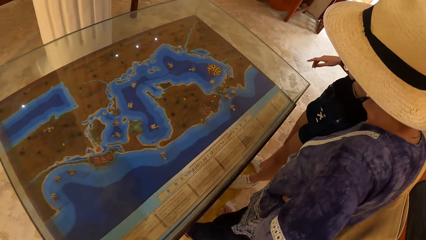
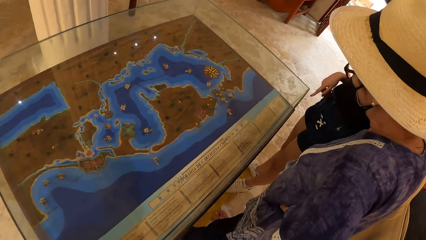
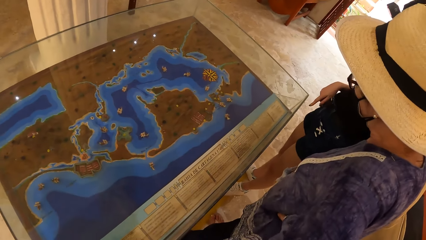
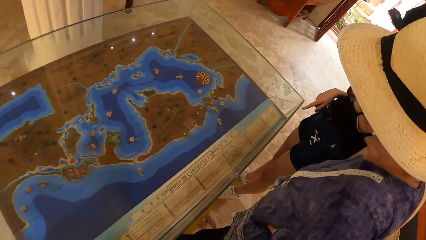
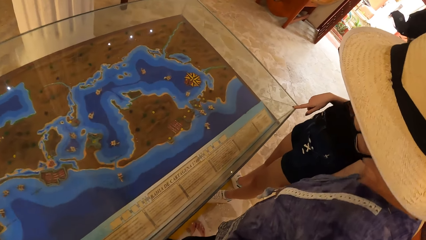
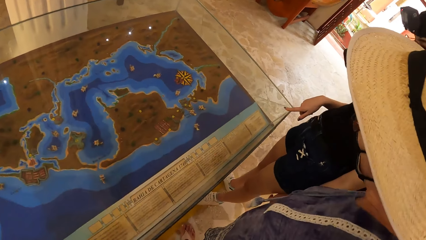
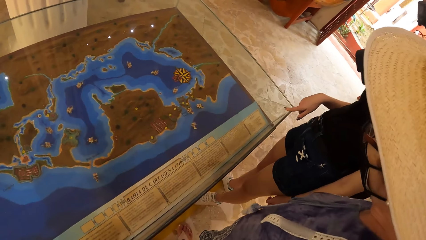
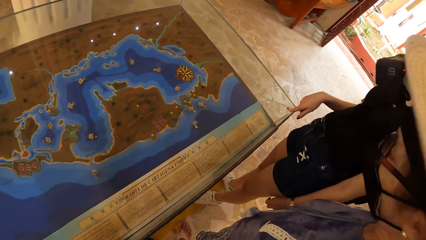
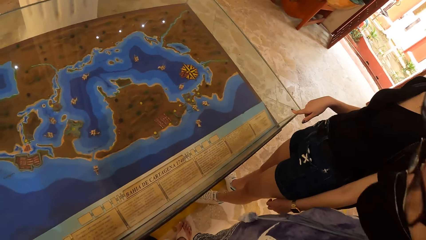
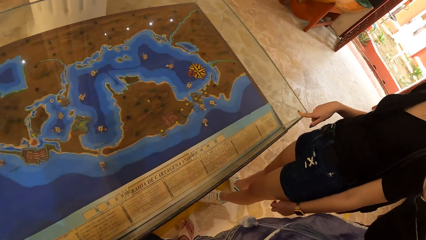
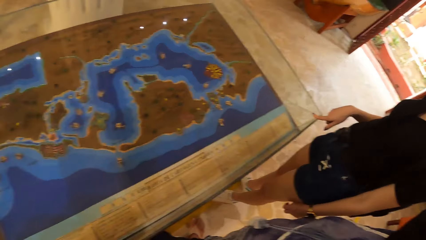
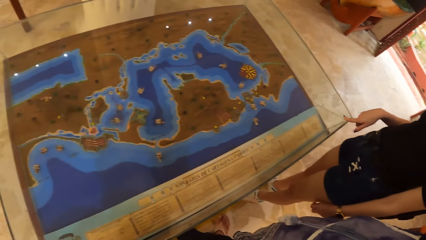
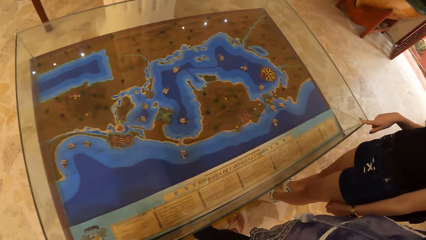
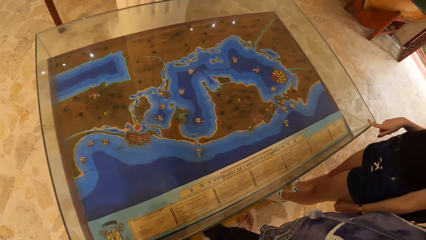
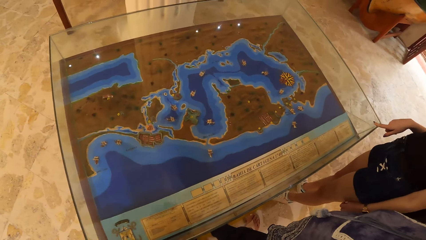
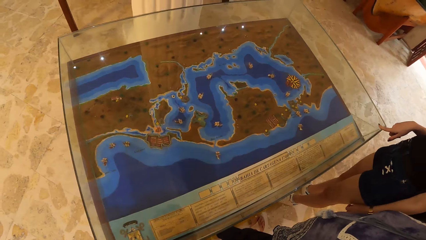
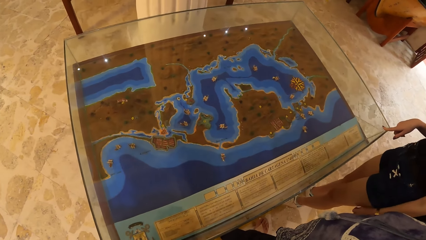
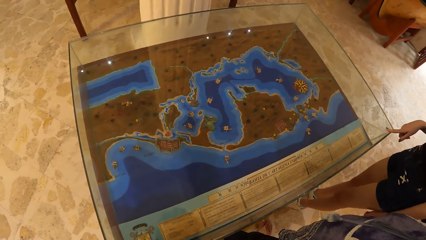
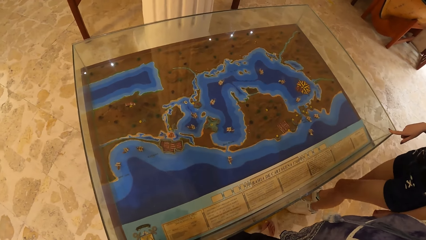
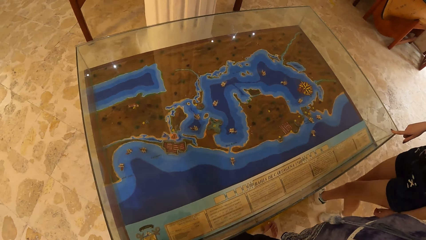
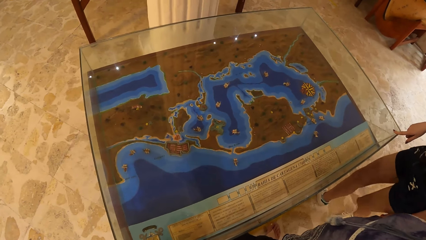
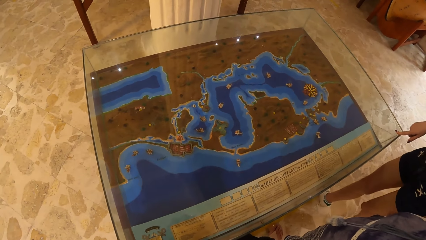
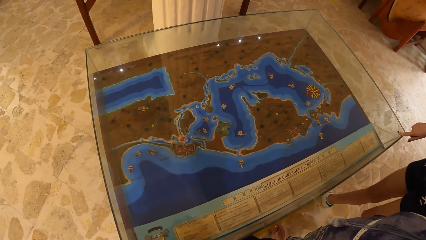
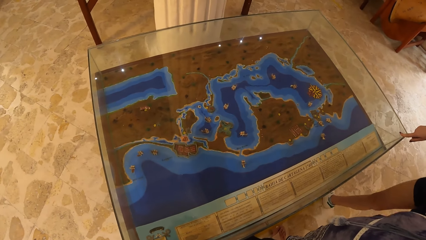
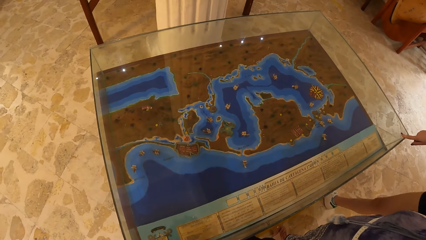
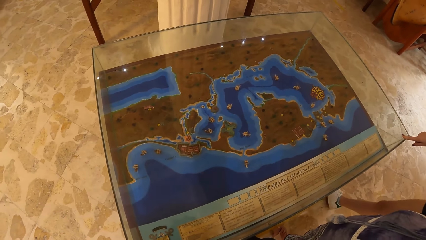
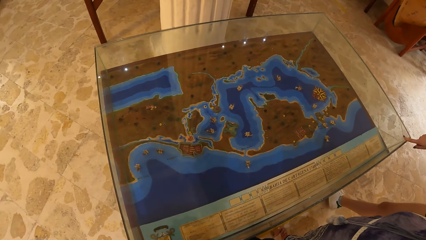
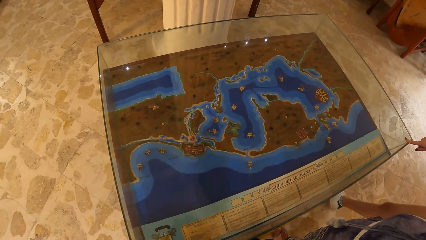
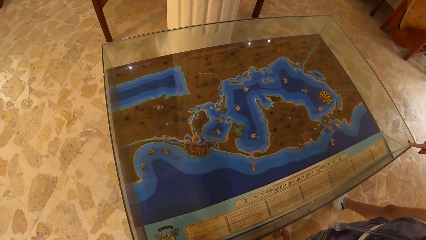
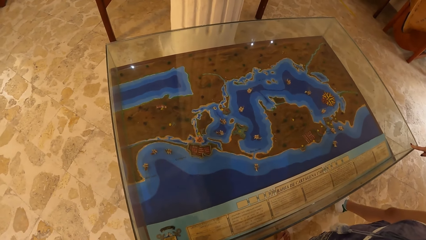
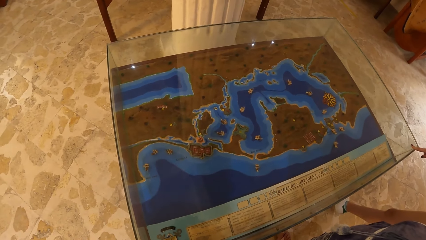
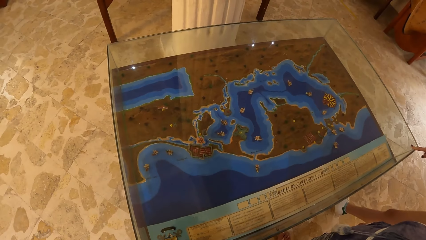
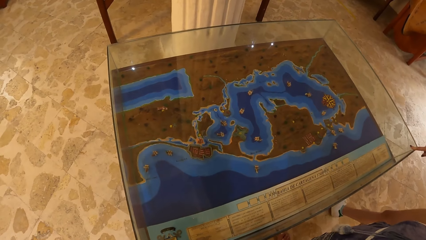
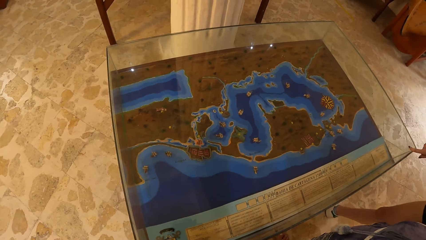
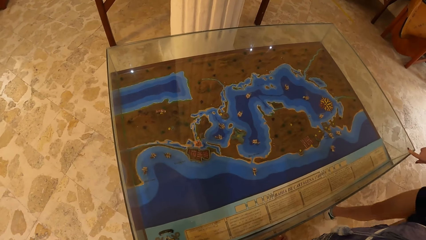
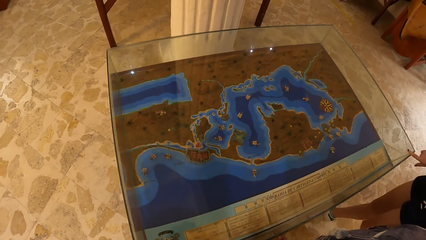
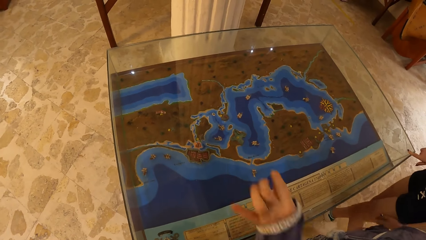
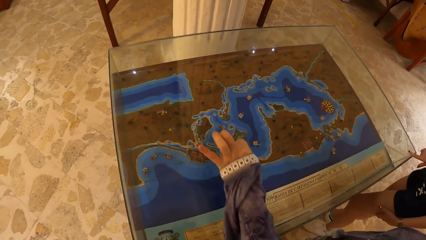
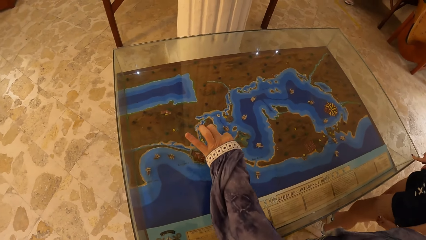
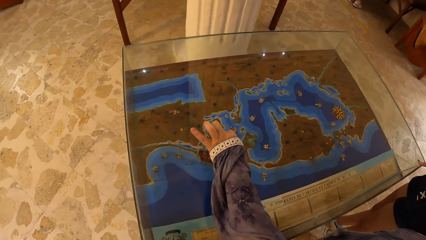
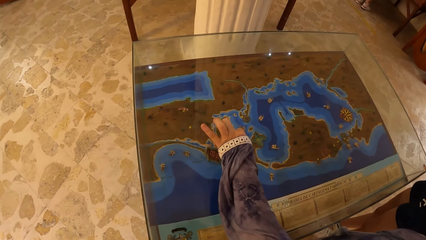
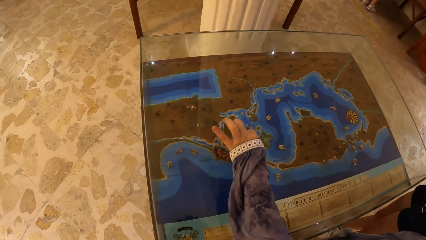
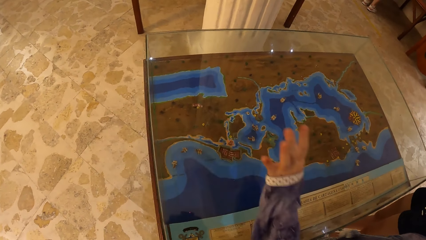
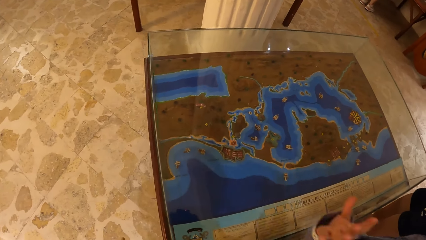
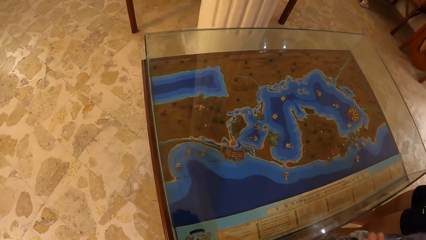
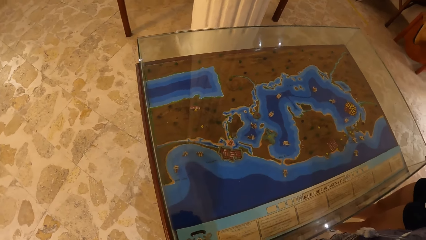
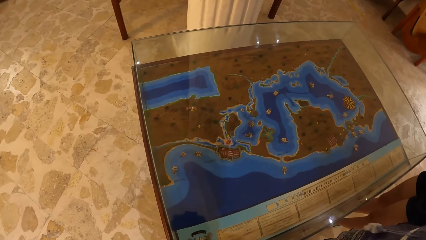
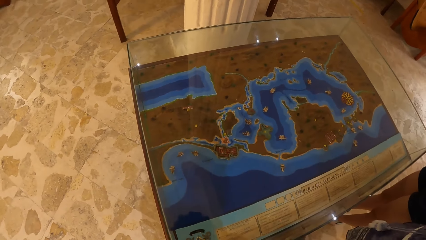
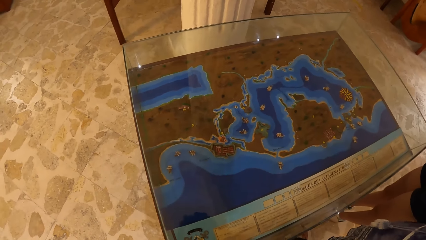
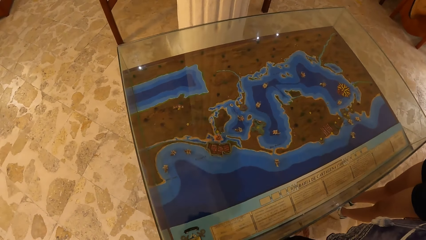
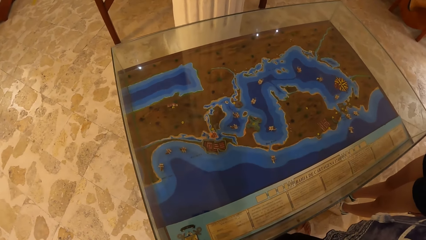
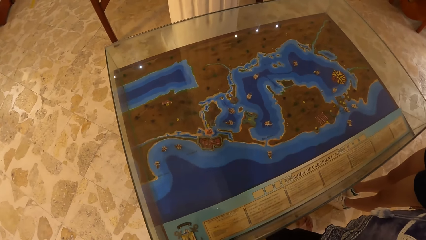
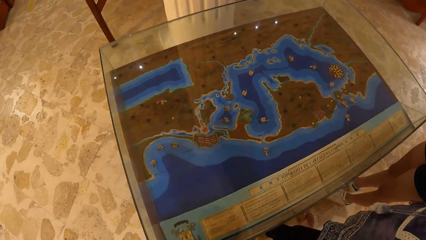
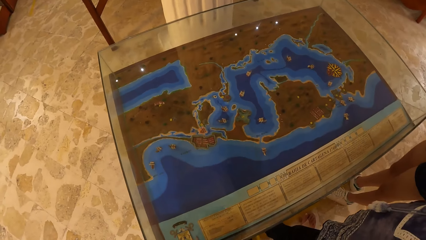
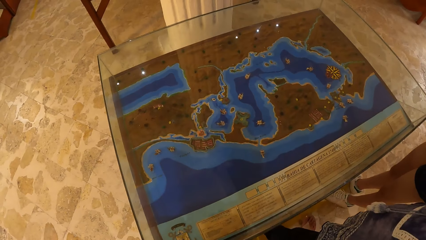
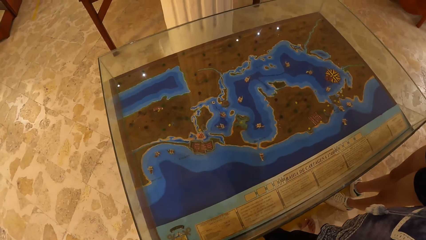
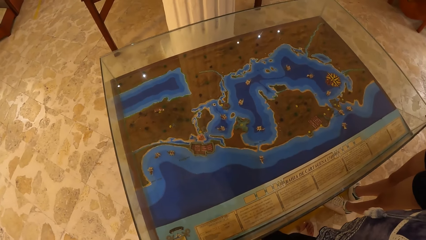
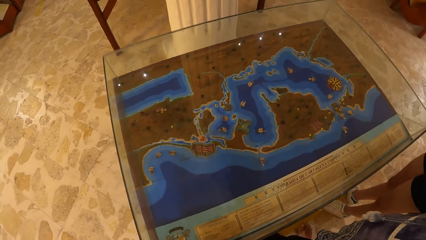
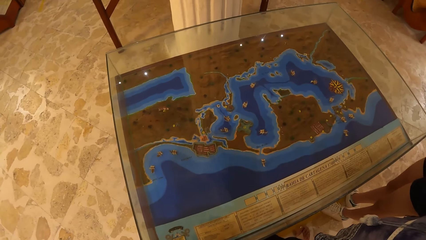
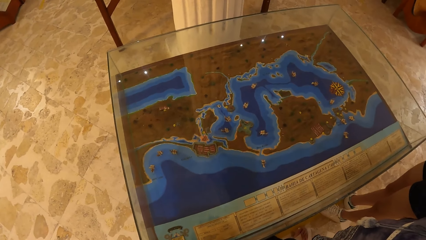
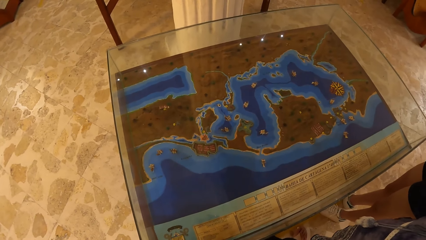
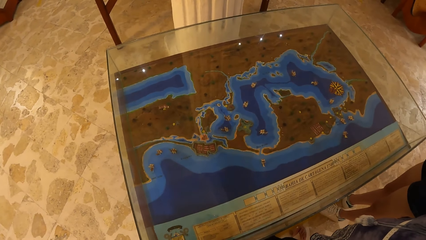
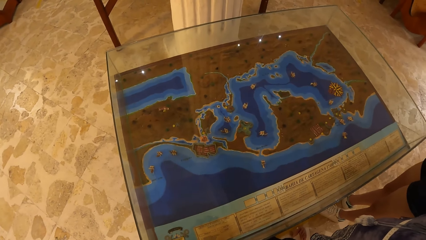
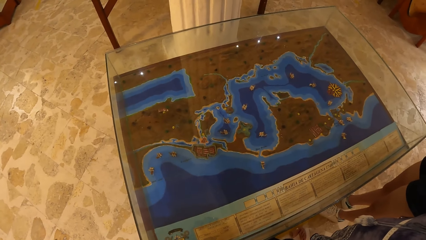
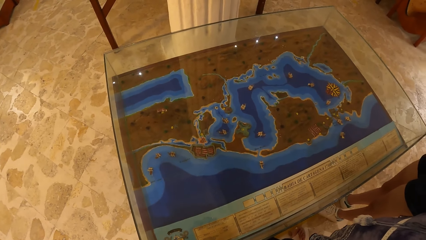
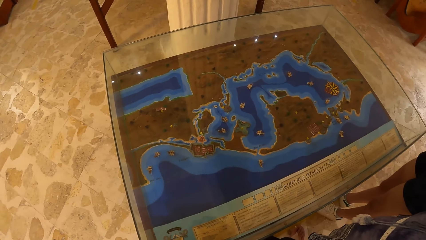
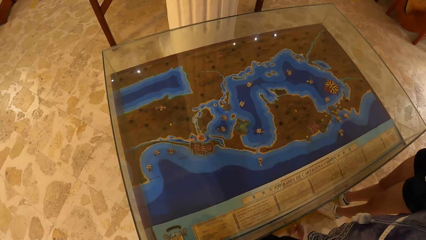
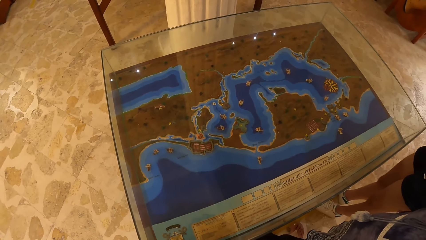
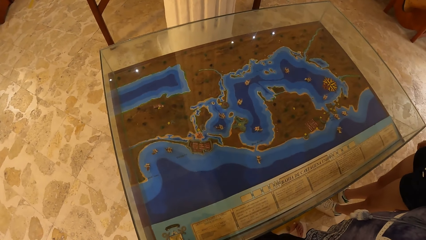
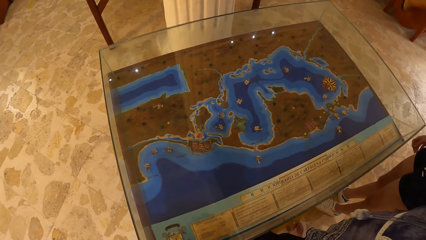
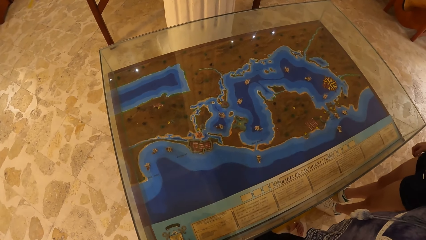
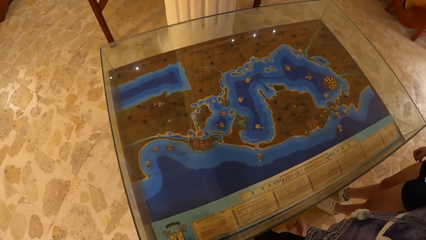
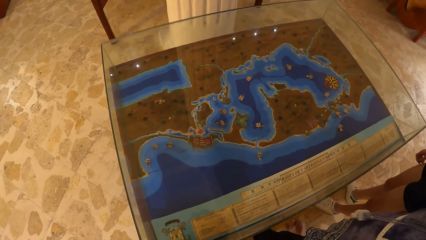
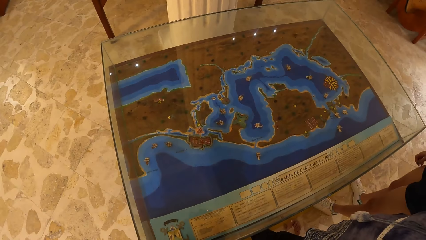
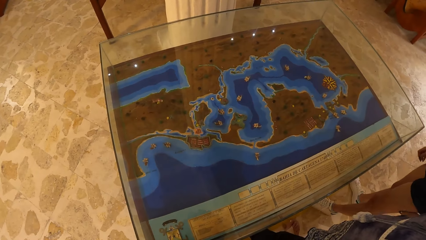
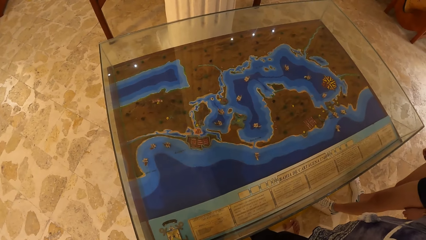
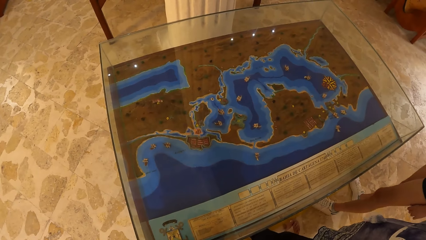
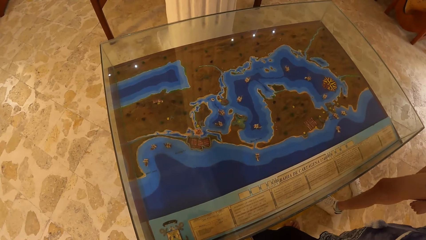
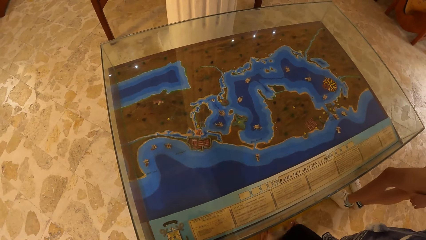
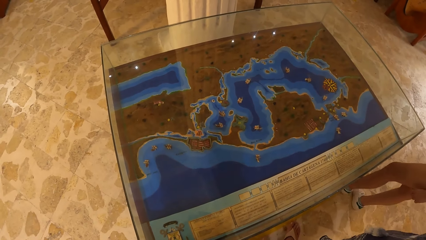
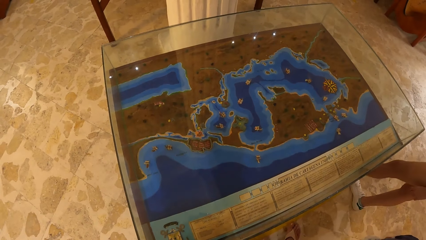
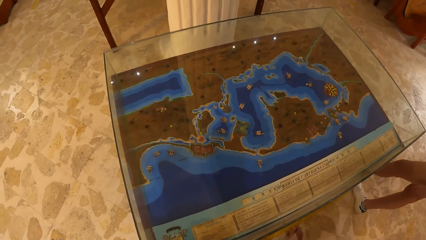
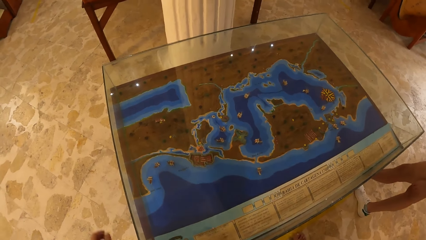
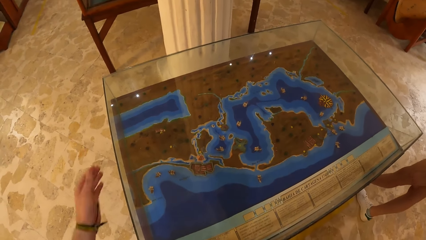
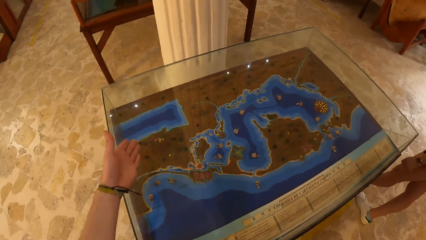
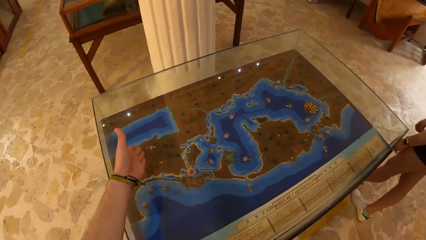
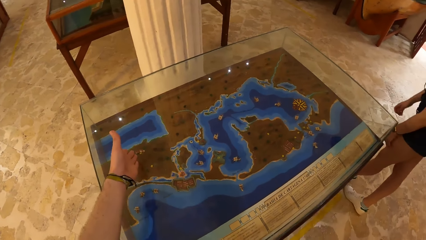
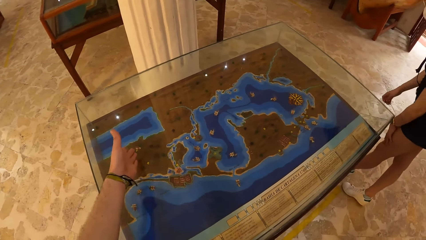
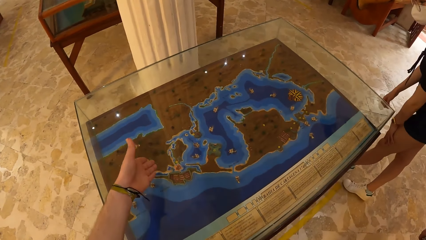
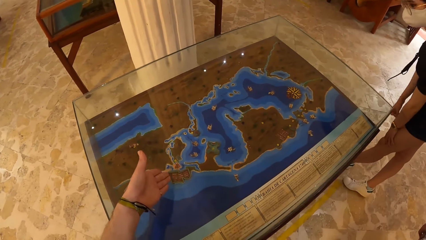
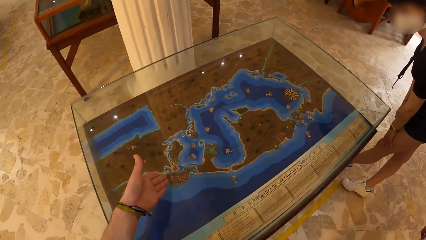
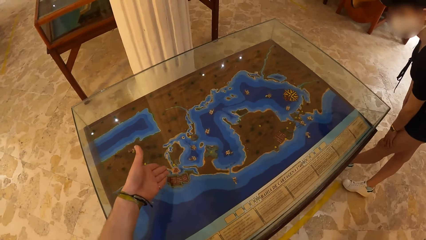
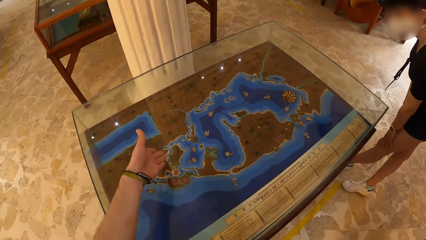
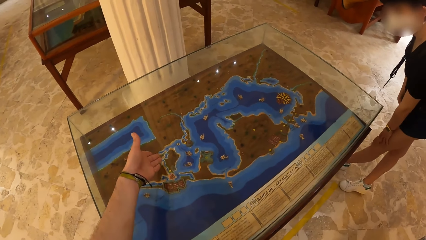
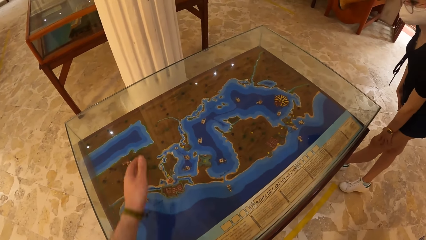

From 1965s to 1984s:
A woman places her right index finger on the show glass. The camera wearer stares at the glass. Another woman touches the show glass with her left hand. The camera wearer stares at the glass. She moves her left hand over the show glass. She points at the glass with a hand.
